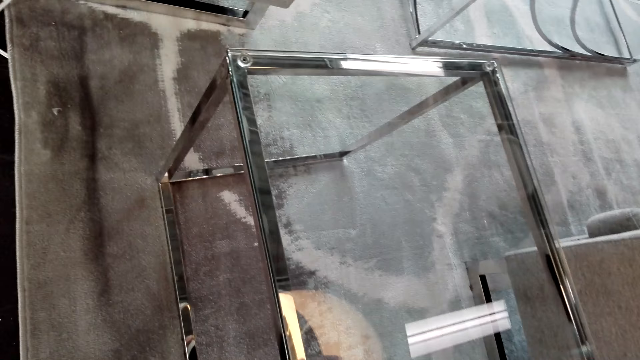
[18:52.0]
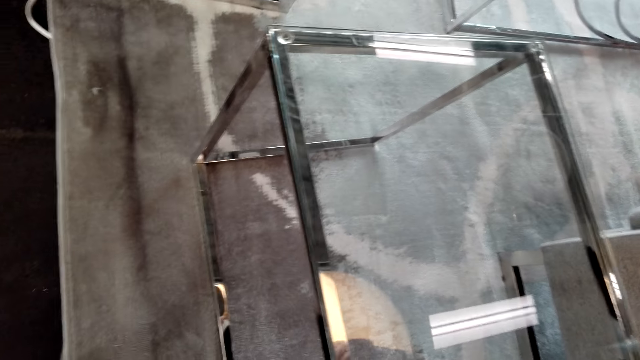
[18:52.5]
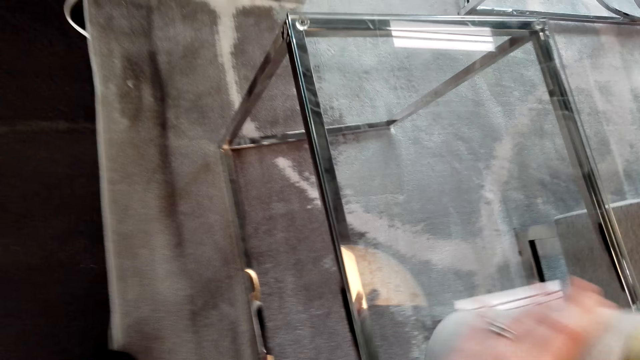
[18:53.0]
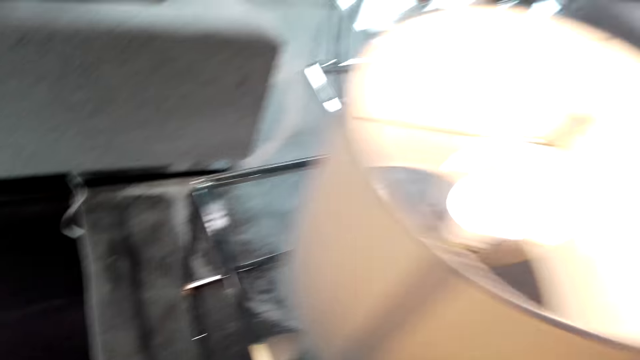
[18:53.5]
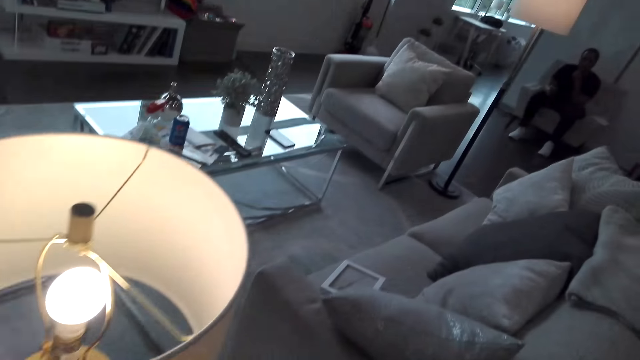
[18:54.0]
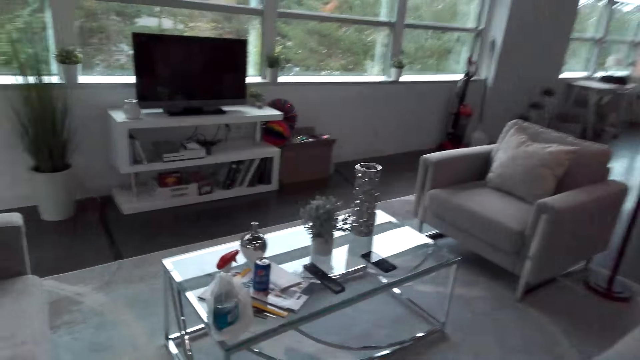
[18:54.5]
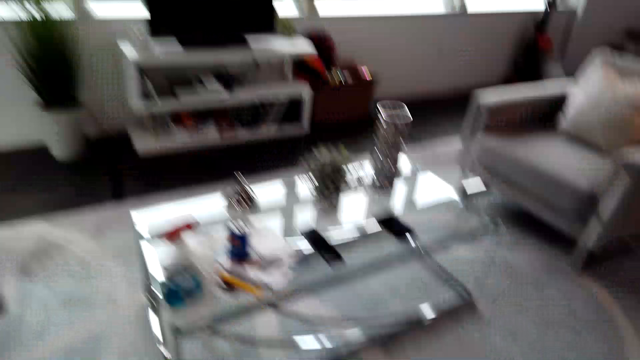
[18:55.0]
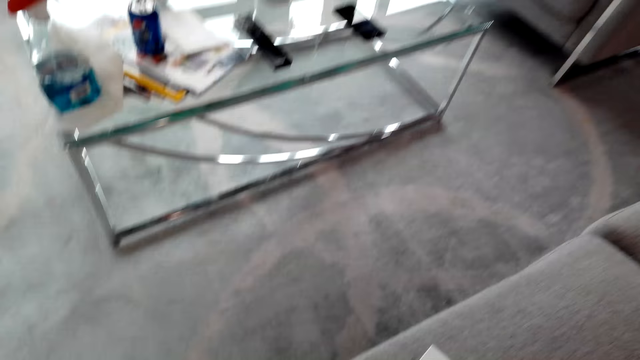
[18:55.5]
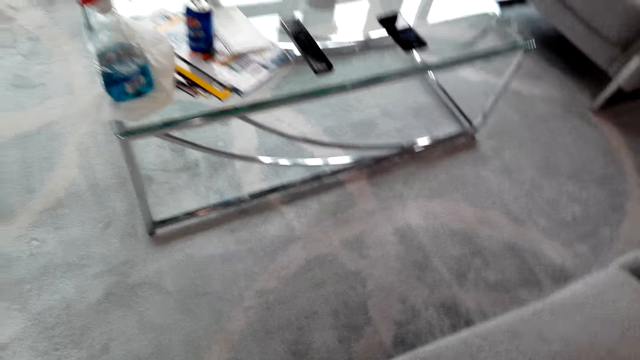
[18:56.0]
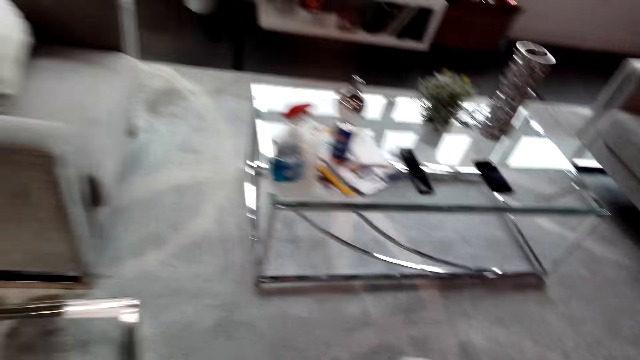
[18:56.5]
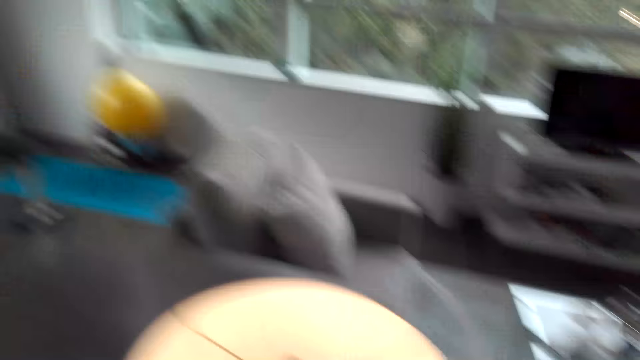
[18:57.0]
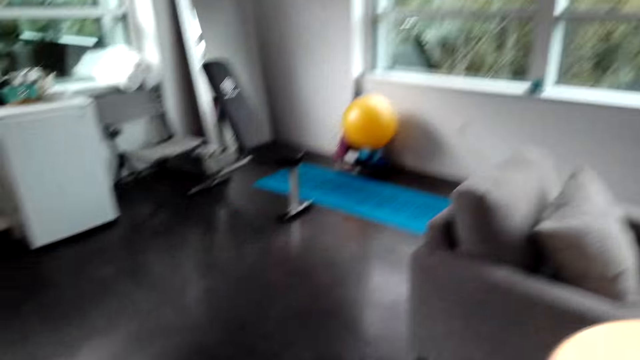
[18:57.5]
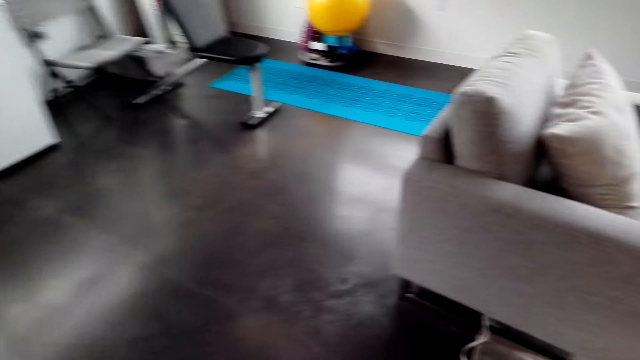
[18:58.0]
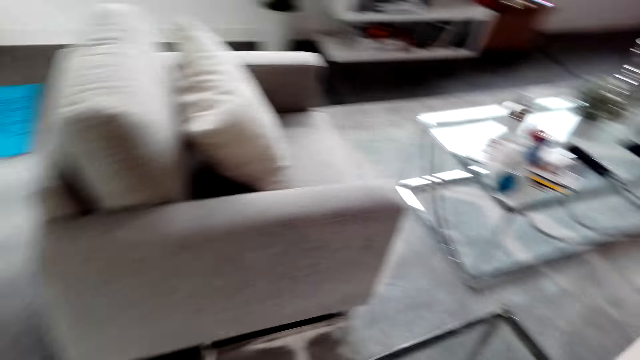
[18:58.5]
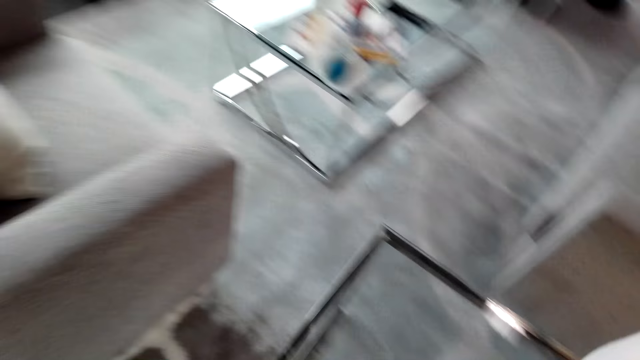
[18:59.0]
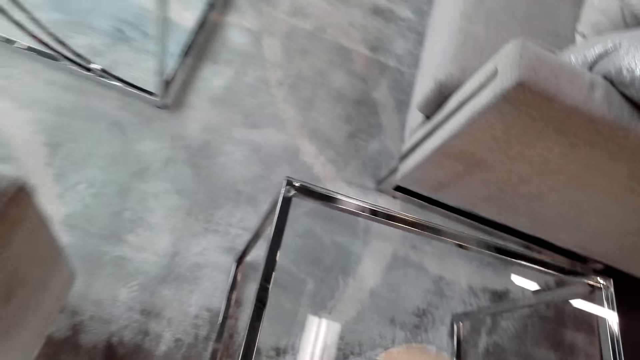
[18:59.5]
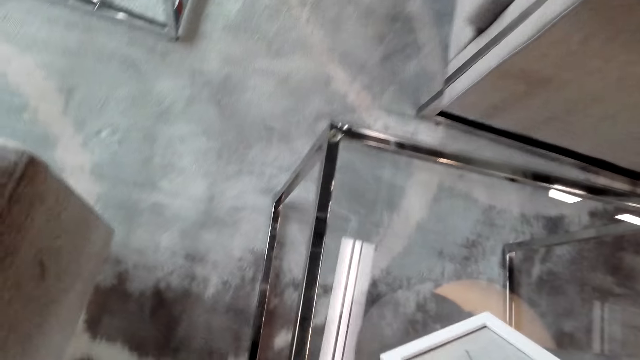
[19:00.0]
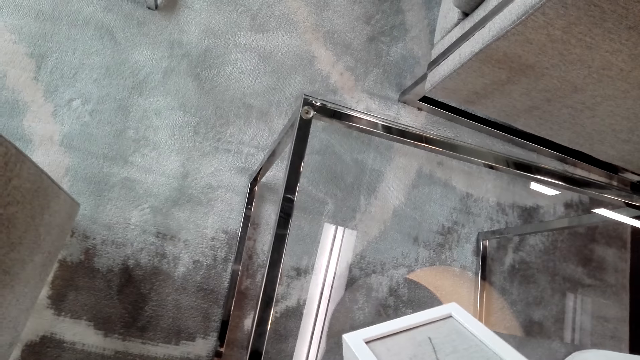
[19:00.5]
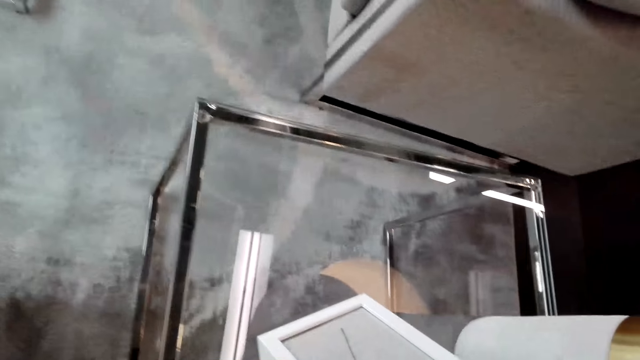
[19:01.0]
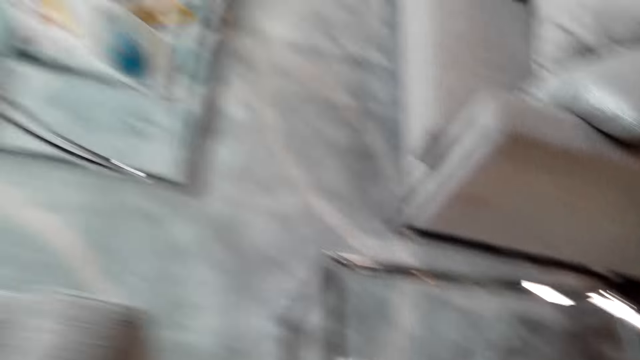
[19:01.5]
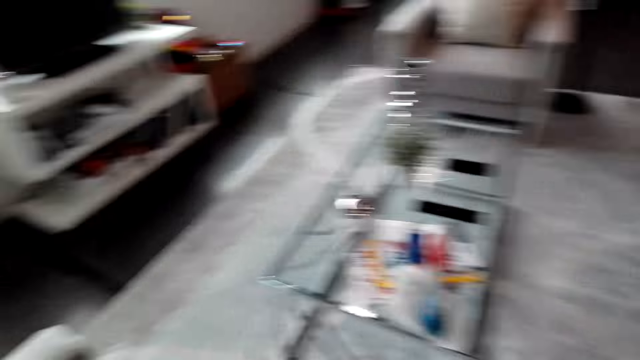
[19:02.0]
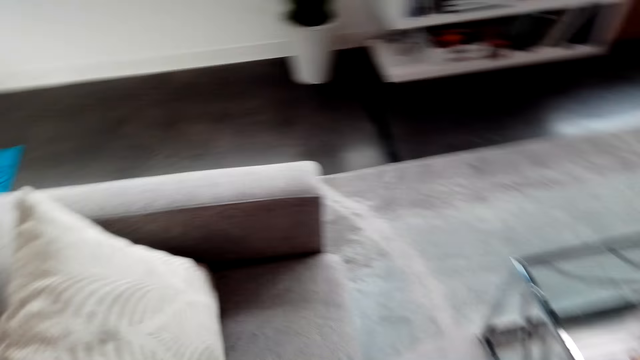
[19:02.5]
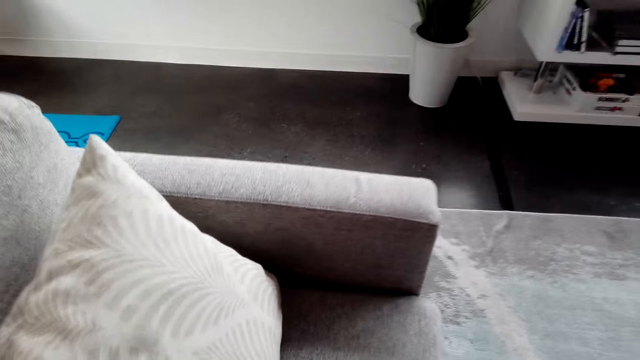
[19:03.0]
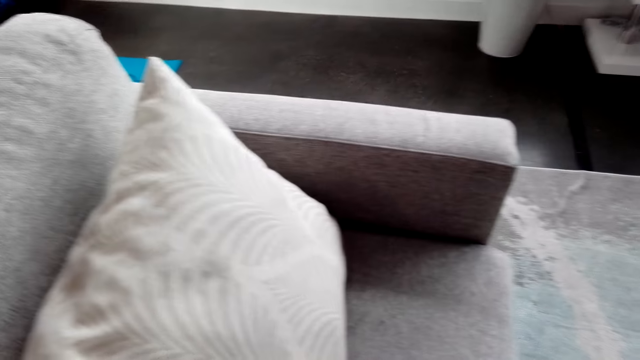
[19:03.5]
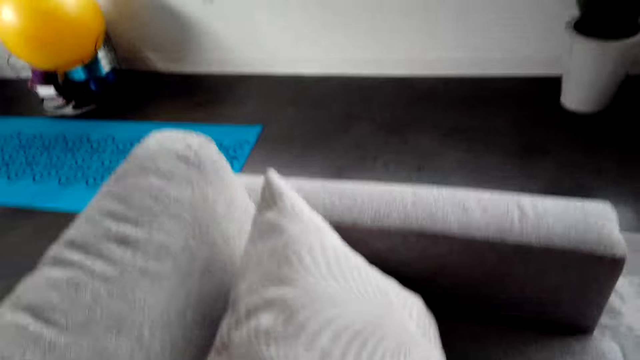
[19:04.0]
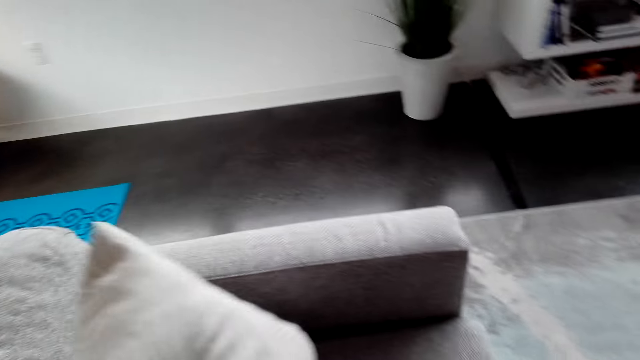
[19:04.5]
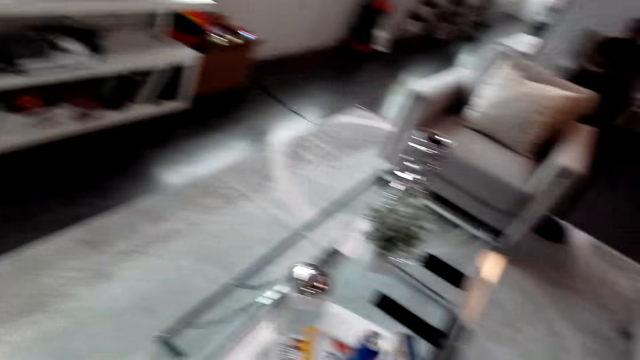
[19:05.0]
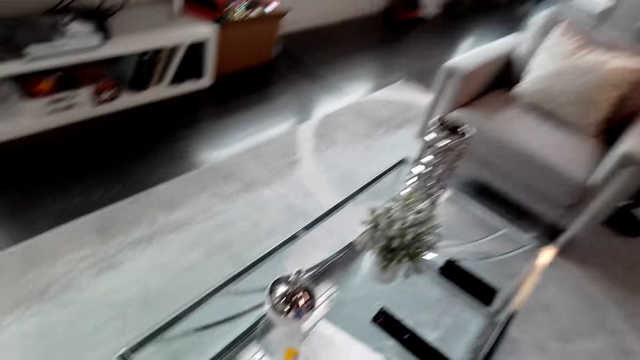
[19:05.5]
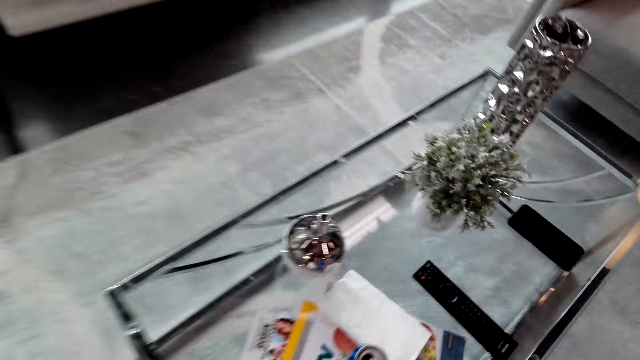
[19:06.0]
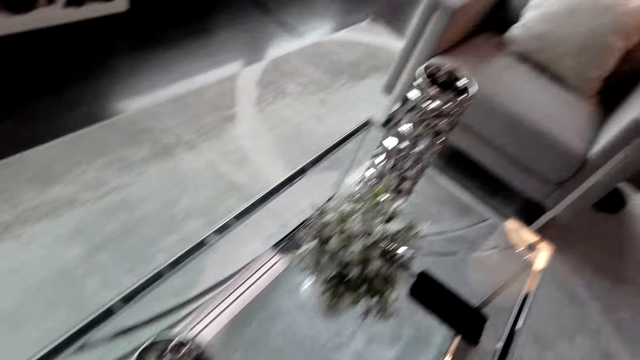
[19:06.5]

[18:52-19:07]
The camera wearer places the lamp on a stool. They look around the apartment. They place a clock on the stool. They walk around the apartment. They touch a pillow.

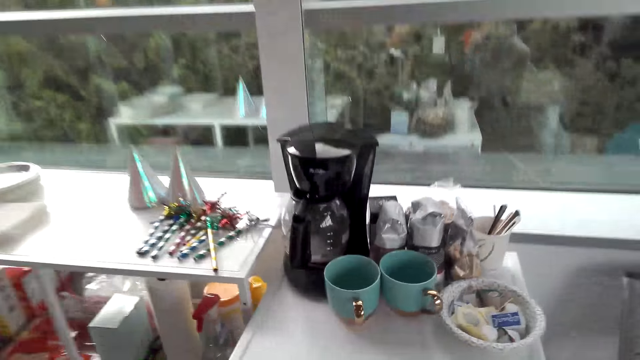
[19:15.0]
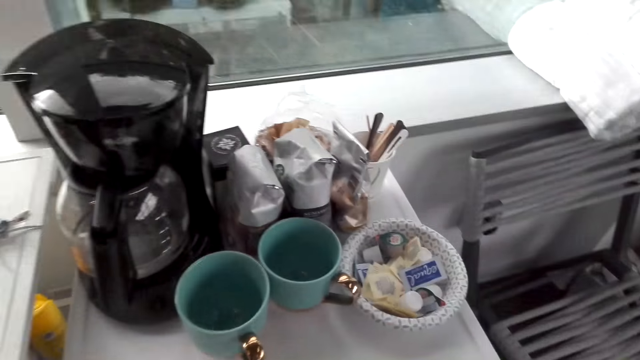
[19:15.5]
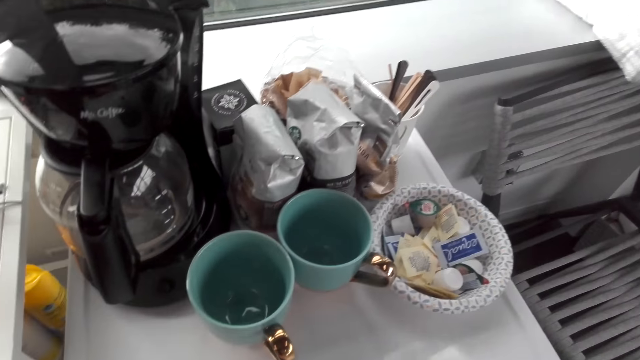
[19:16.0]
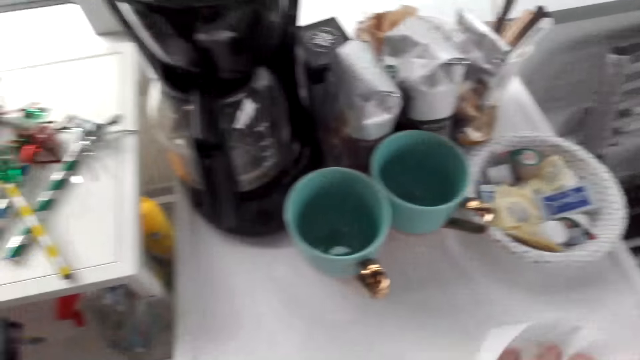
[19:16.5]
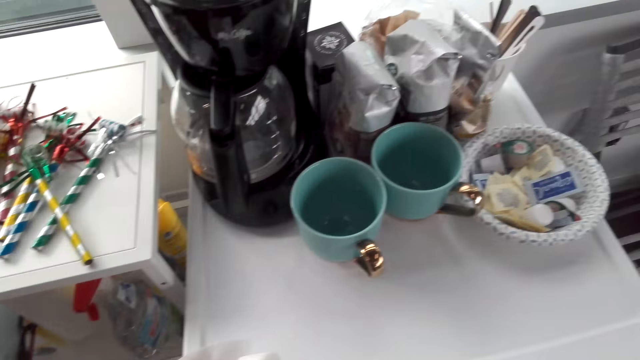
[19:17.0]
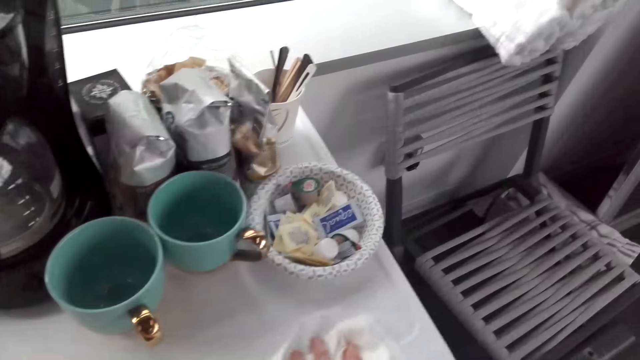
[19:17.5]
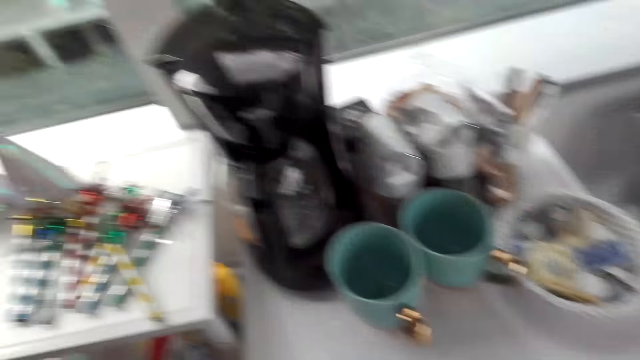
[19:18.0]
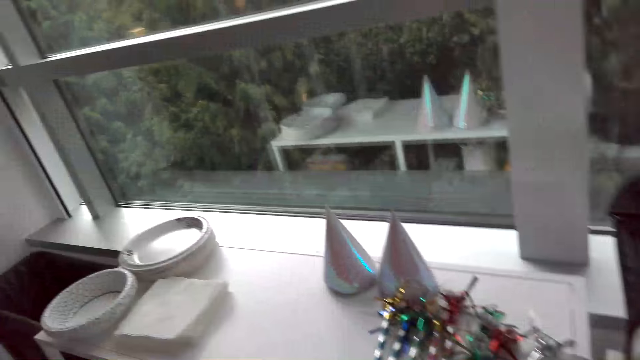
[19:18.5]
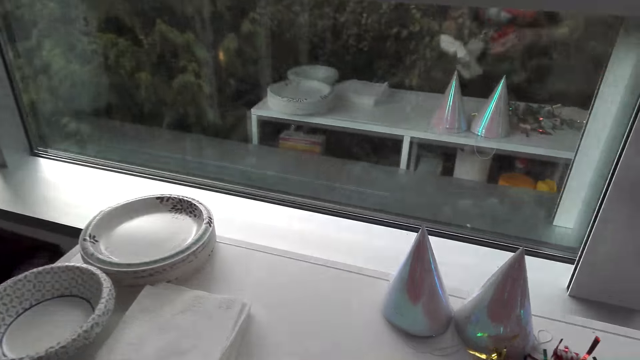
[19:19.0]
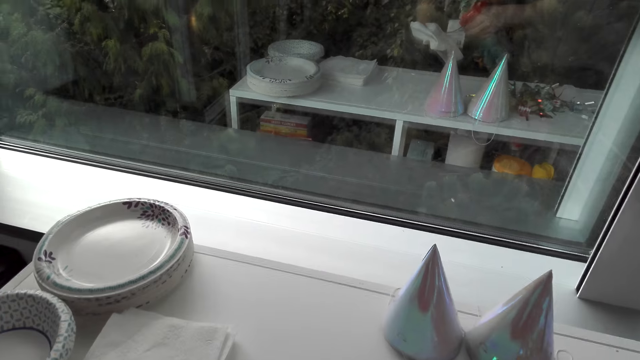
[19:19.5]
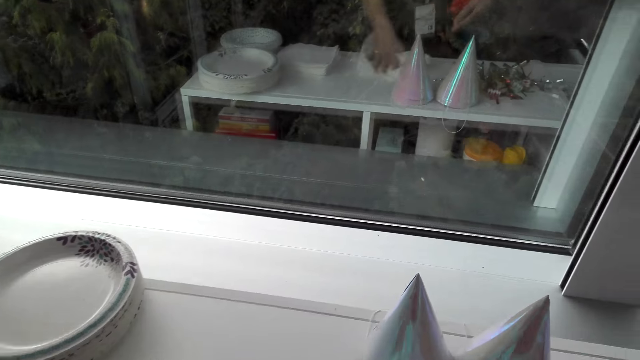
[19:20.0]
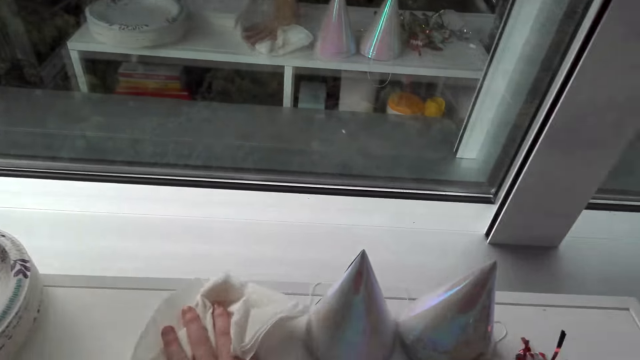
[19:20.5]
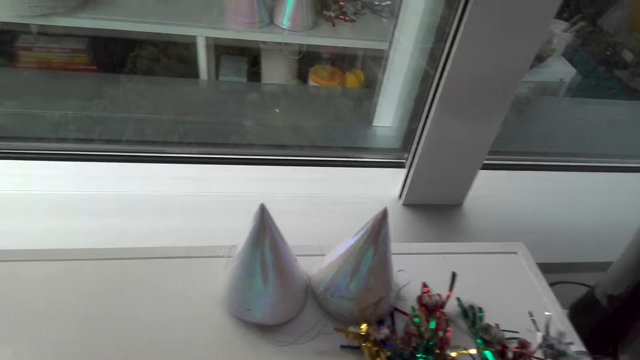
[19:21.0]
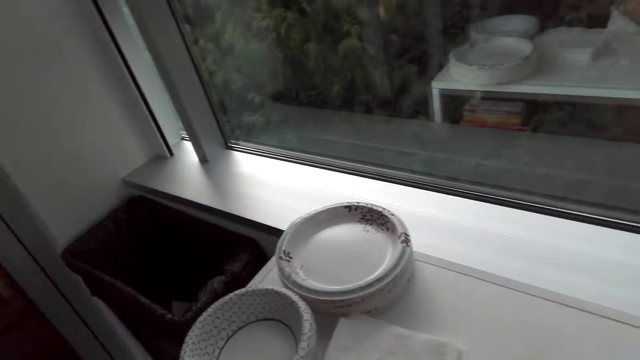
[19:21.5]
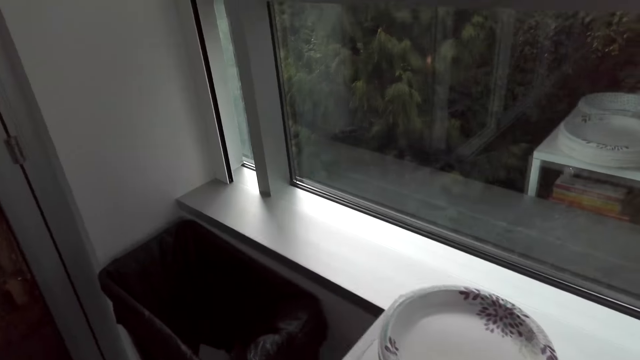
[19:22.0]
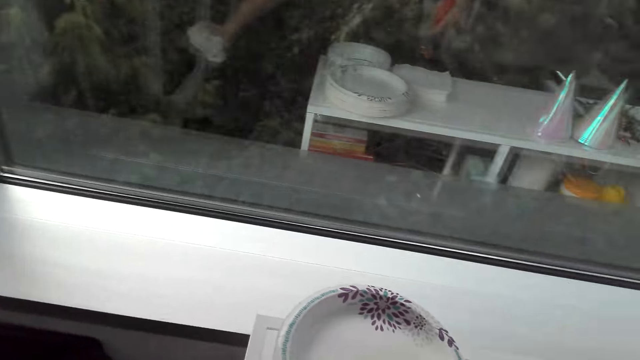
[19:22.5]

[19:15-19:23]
The camera wearer wipes the fridge. They walk around the apartment. They wipe the cabinet. They stare at the trash can.
